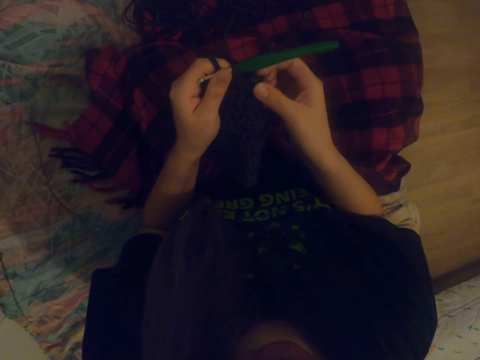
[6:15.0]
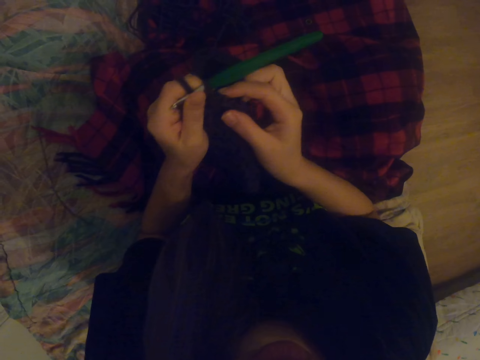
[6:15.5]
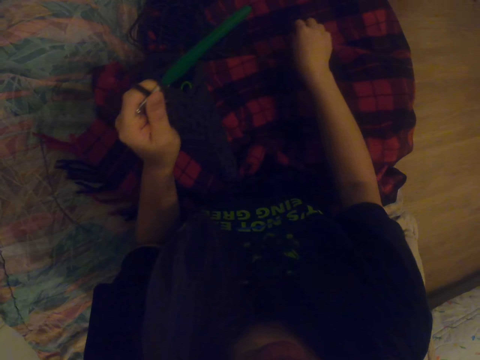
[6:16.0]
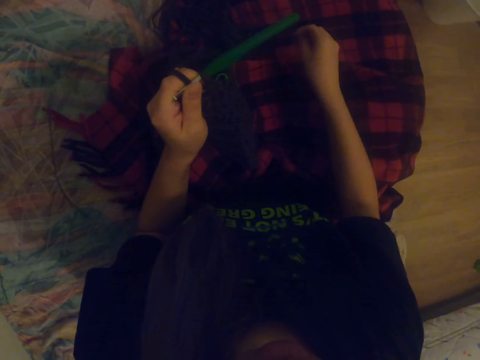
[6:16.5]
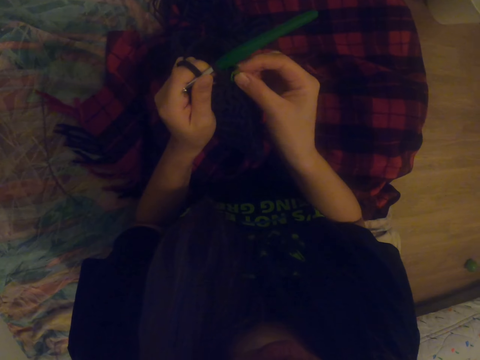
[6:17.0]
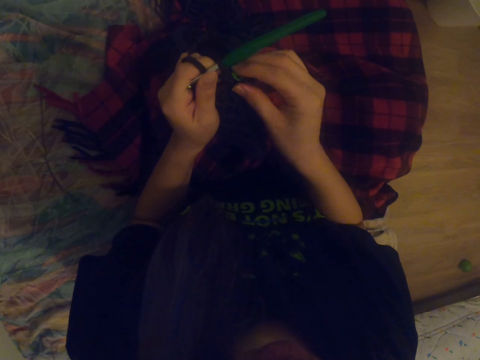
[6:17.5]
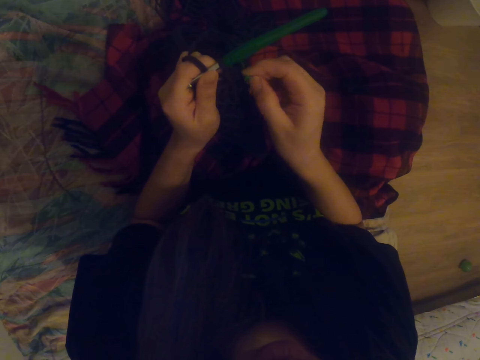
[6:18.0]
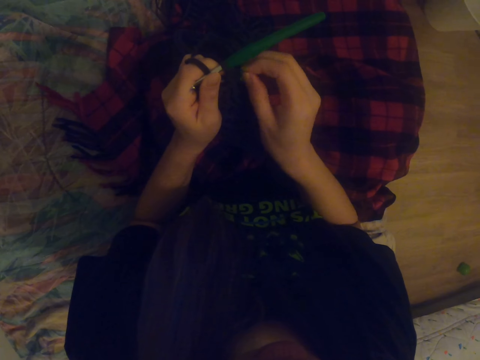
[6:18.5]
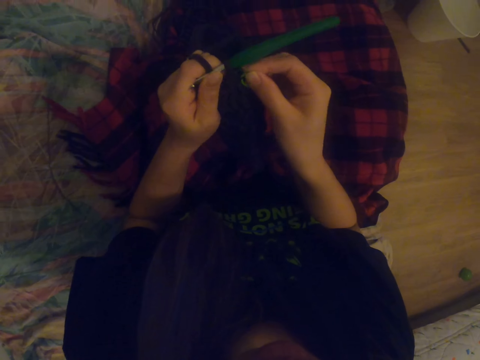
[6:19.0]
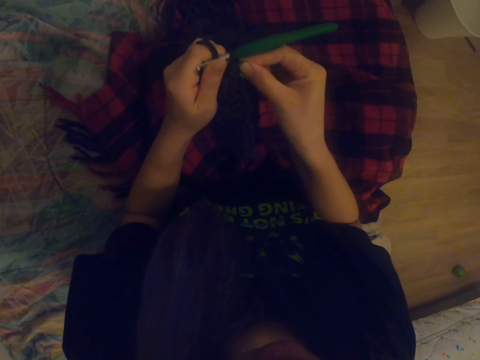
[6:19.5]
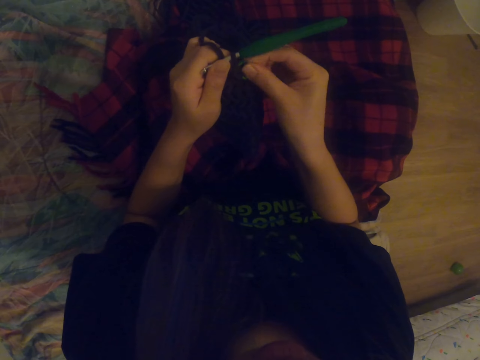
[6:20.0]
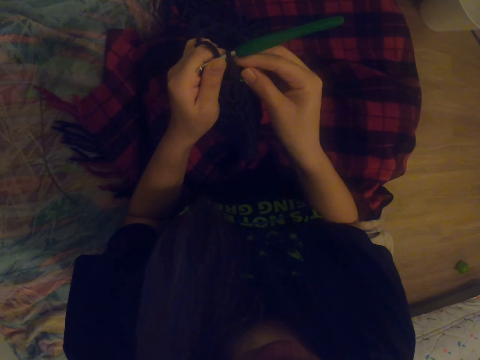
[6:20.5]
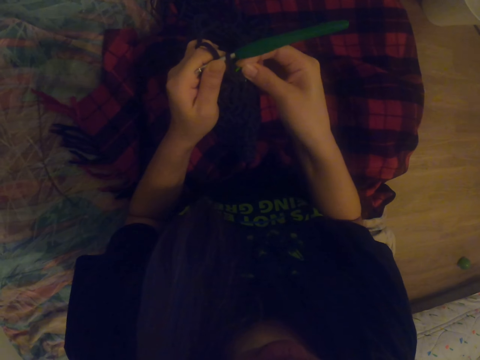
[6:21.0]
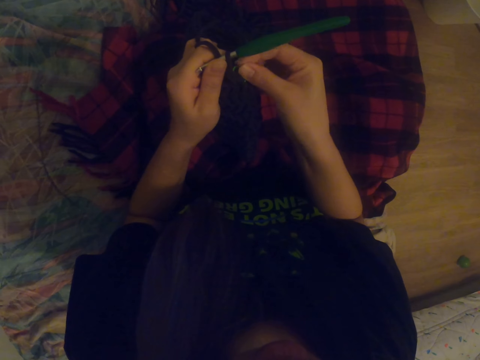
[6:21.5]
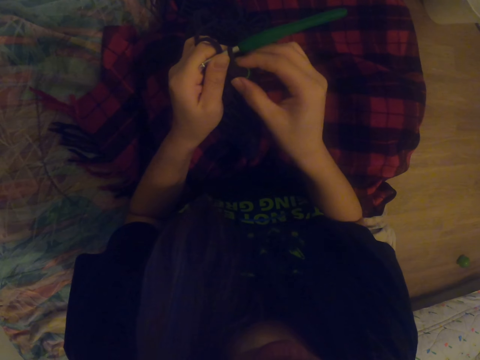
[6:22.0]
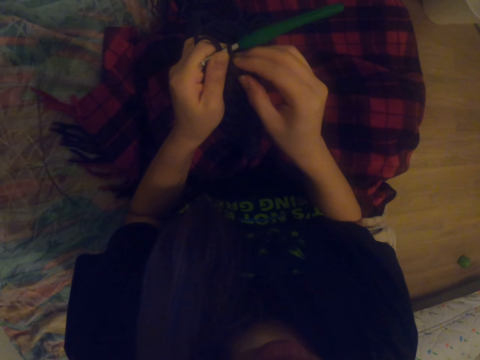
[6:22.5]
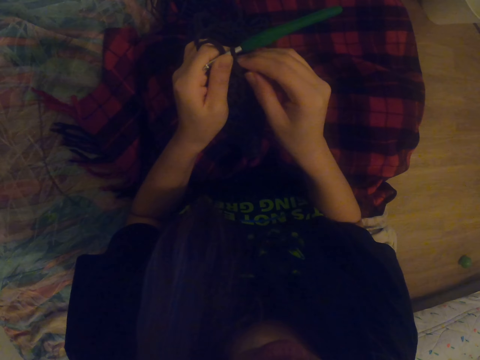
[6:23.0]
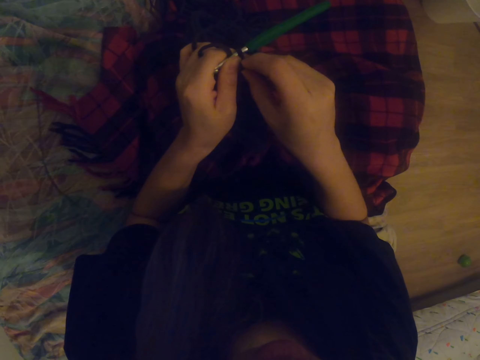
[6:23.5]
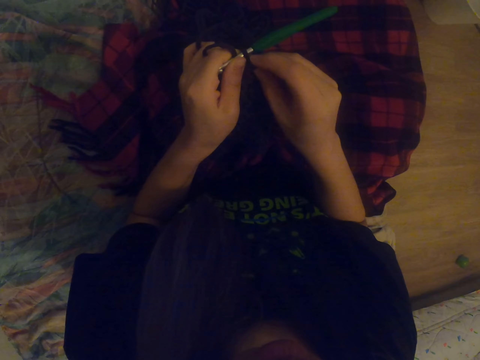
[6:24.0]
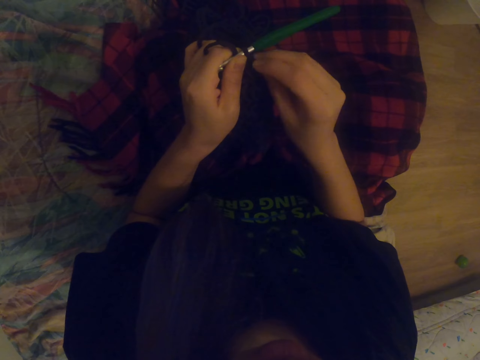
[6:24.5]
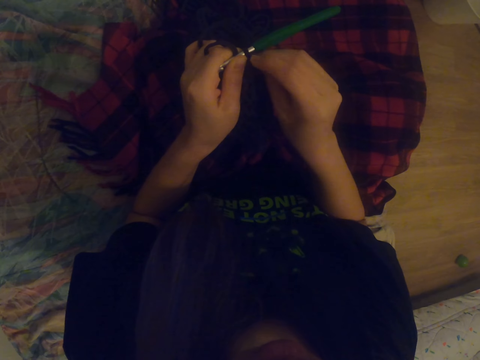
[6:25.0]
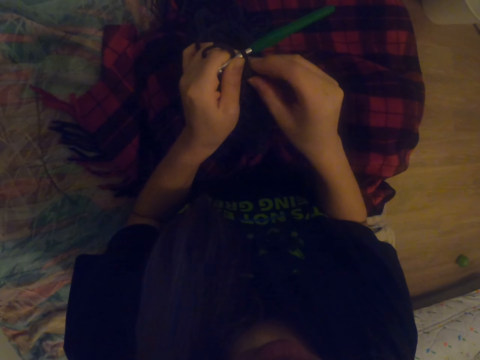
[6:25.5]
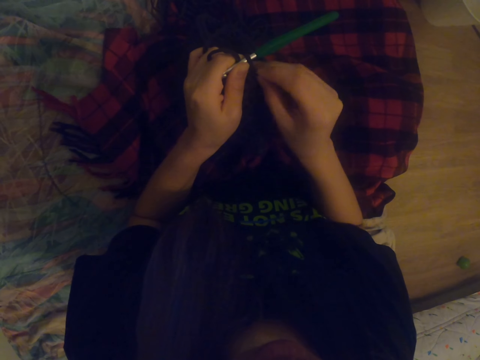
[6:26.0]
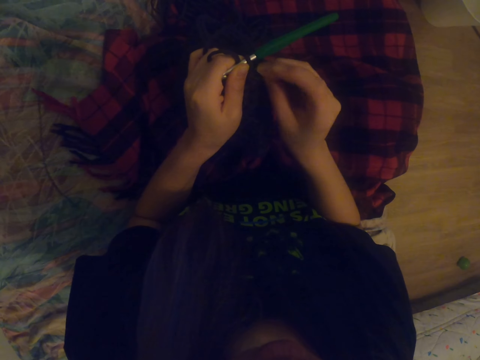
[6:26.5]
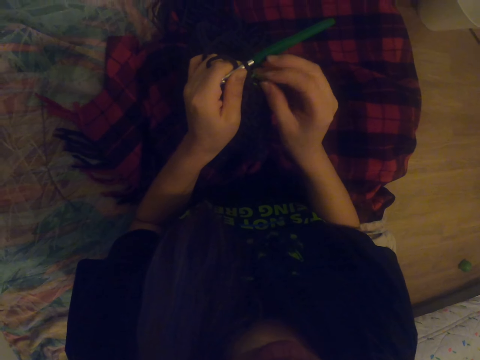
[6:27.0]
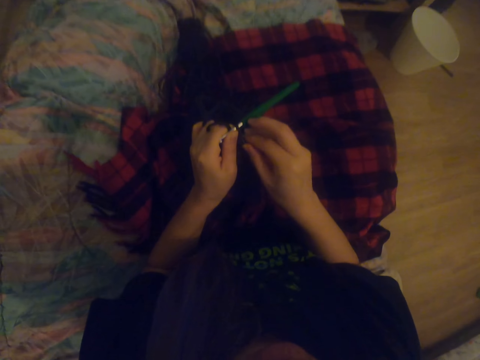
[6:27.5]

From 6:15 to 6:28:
The camera wearer picks up a small rubber band. They fix the small rubber band on the fabric.

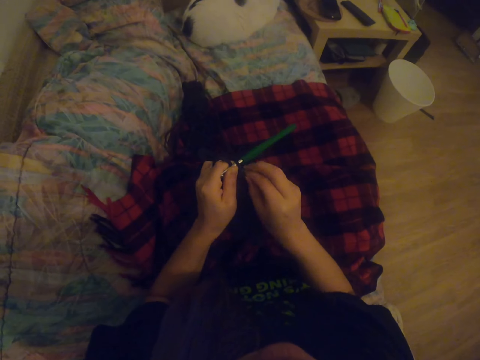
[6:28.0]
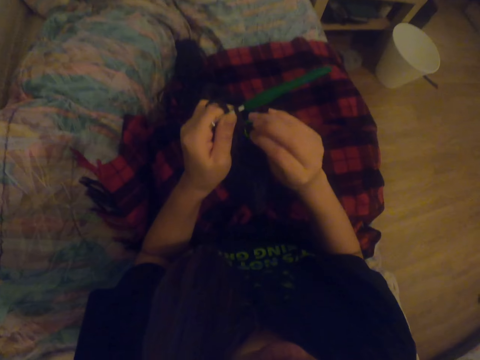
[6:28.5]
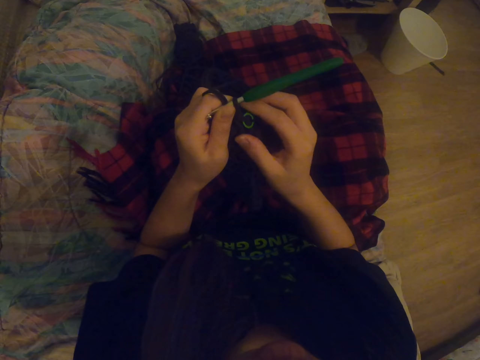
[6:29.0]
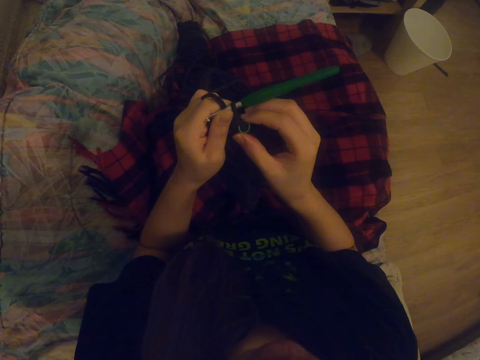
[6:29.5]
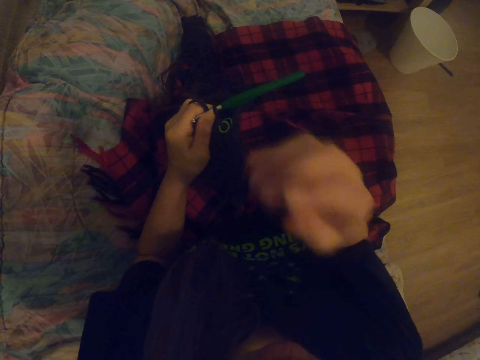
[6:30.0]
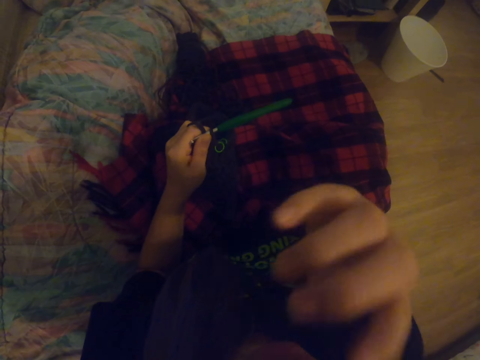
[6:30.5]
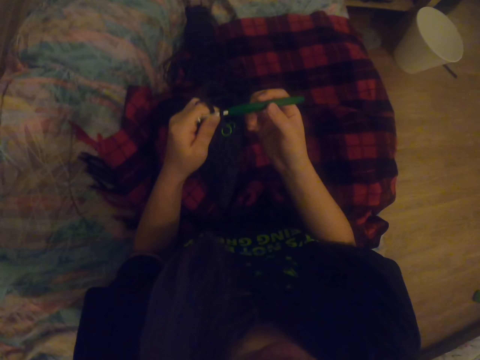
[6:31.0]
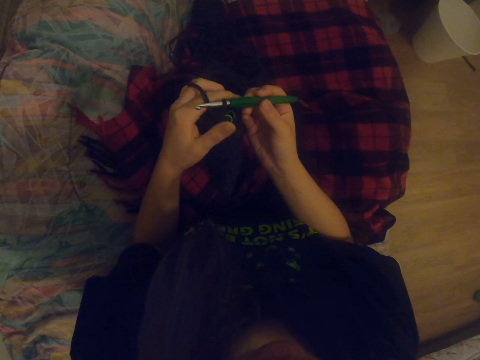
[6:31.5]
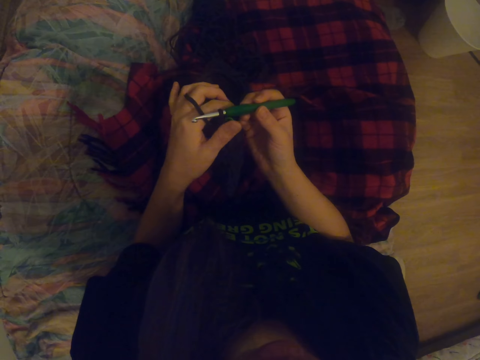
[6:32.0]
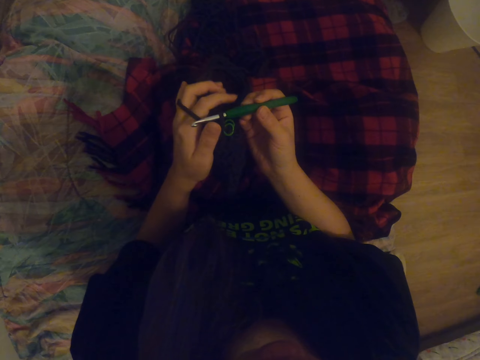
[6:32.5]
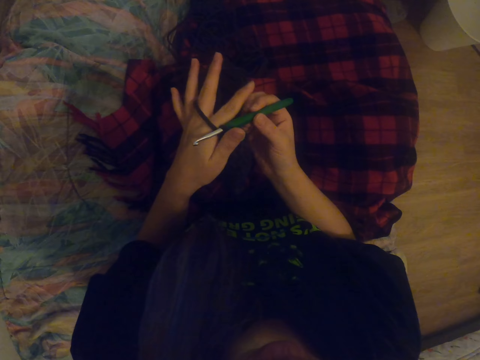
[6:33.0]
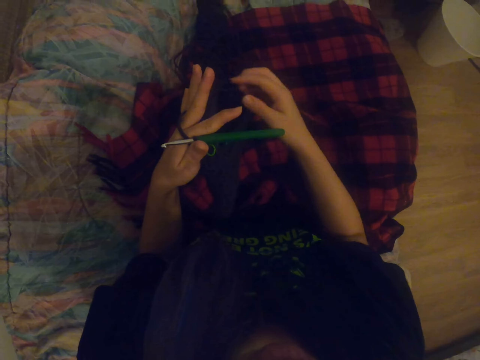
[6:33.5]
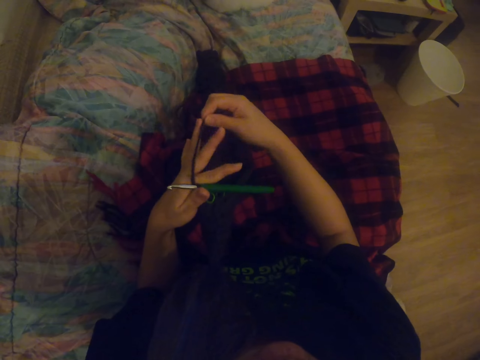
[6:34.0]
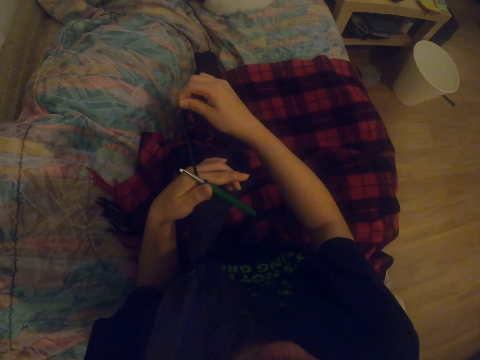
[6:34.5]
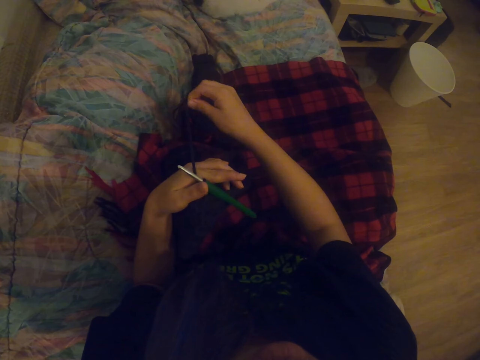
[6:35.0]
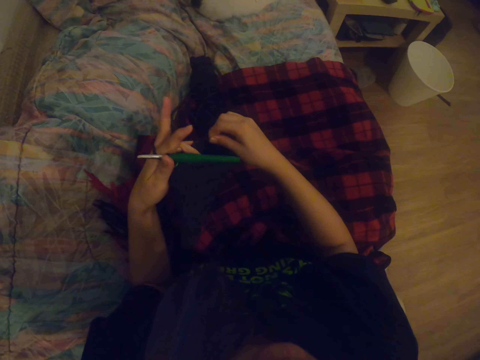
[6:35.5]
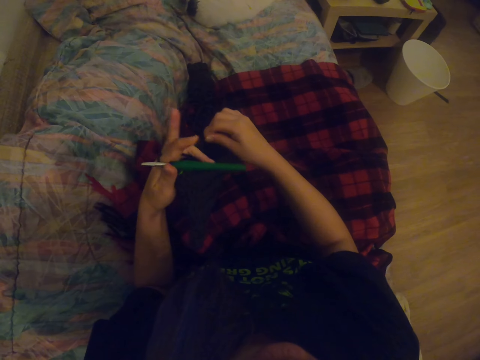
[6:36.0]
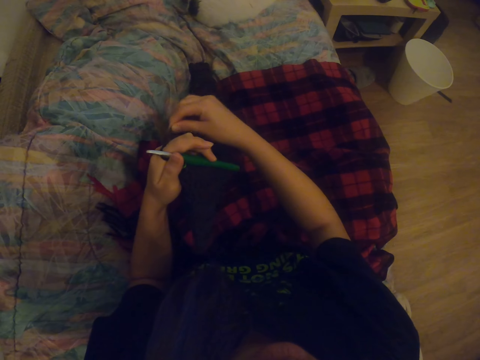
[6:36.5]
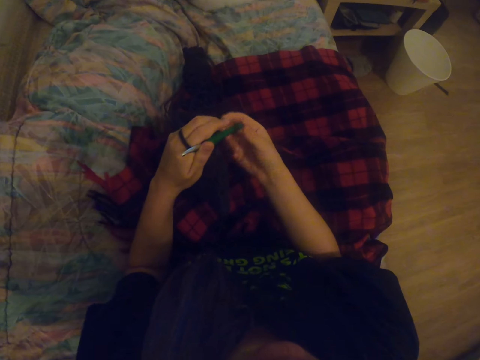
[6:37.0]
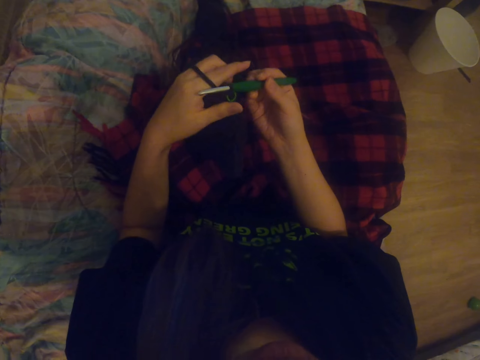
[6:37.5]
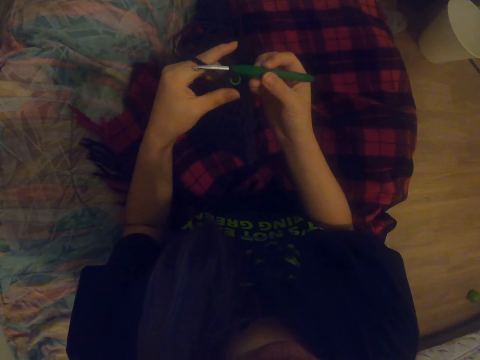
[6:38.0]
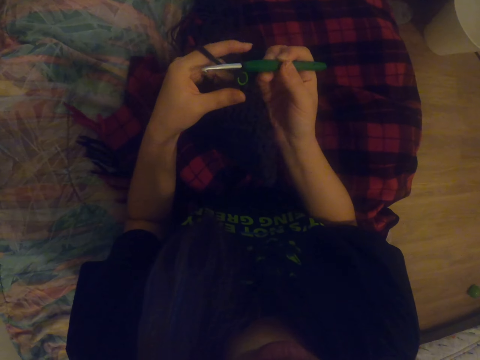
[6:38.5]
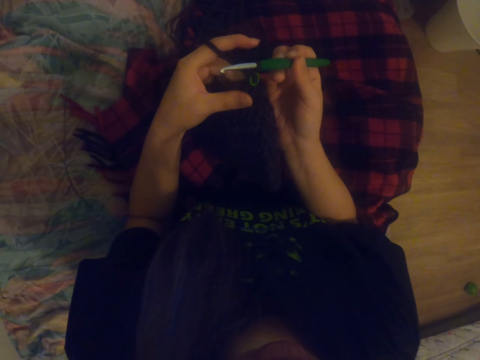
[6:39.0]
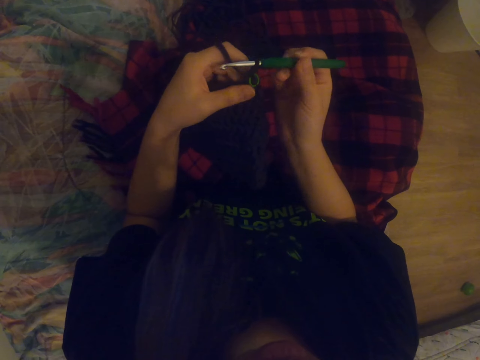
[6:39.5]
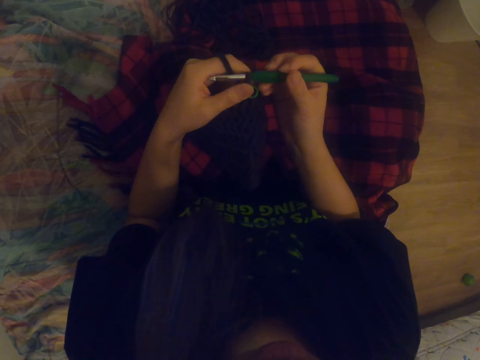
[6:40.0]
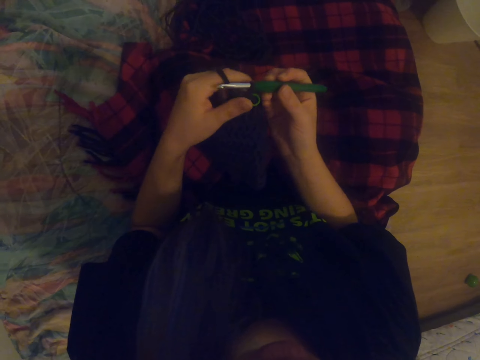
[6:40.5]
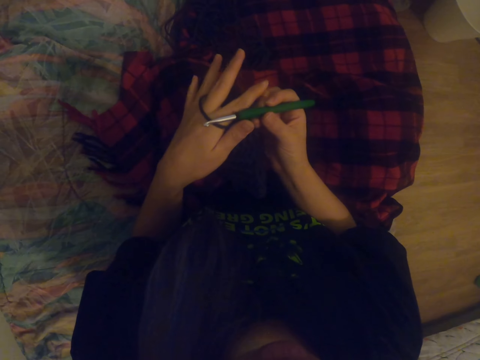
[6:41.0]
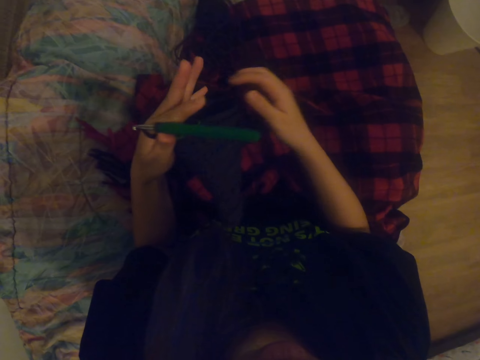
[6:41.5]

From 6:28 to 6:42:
The camera wearer rubs the face. They knit the fabric. They roll yarn on the hand. They stretch the thread. They knit the fabric.
